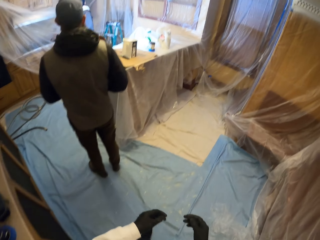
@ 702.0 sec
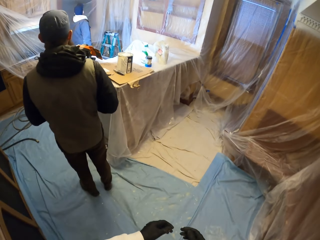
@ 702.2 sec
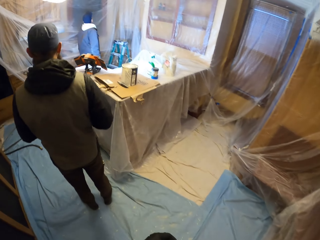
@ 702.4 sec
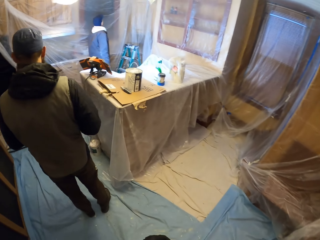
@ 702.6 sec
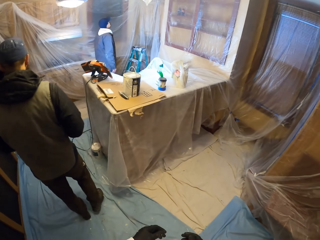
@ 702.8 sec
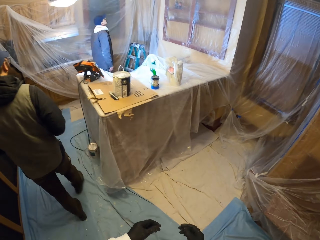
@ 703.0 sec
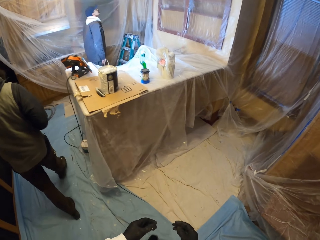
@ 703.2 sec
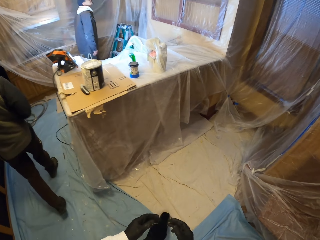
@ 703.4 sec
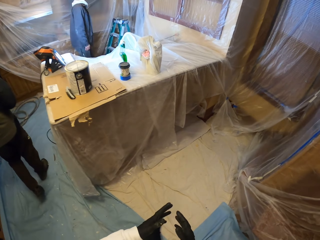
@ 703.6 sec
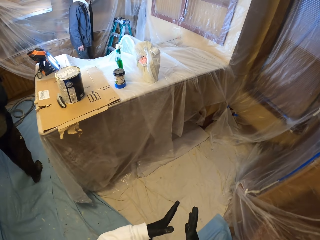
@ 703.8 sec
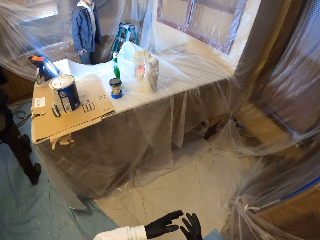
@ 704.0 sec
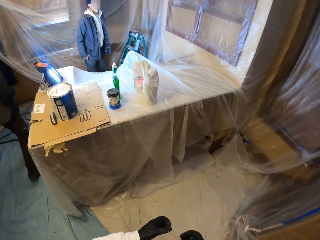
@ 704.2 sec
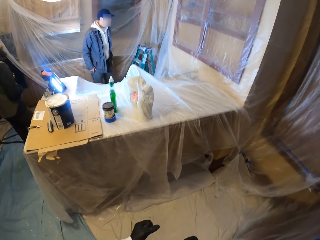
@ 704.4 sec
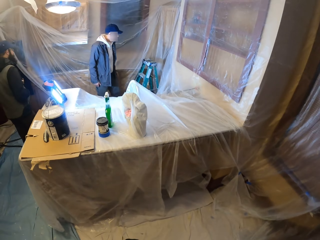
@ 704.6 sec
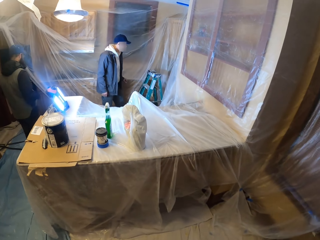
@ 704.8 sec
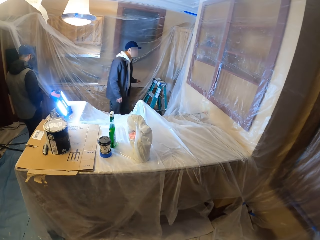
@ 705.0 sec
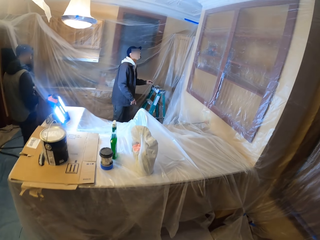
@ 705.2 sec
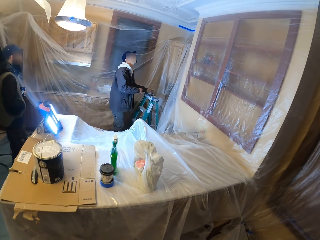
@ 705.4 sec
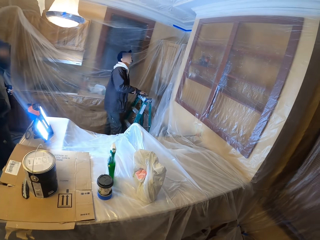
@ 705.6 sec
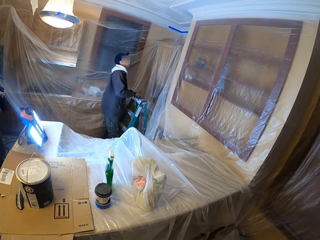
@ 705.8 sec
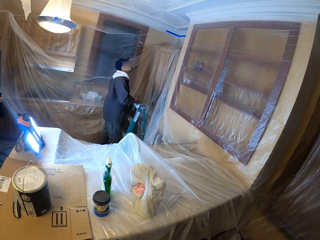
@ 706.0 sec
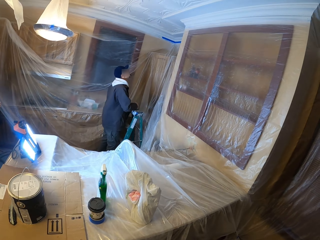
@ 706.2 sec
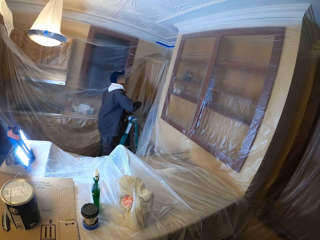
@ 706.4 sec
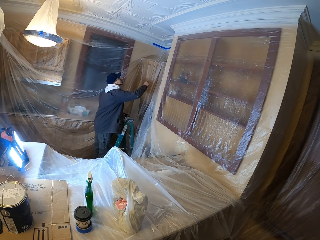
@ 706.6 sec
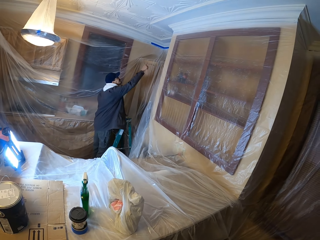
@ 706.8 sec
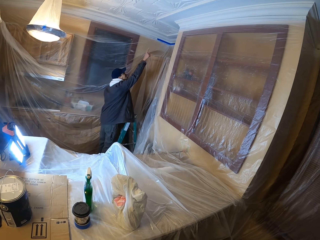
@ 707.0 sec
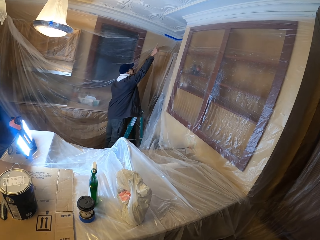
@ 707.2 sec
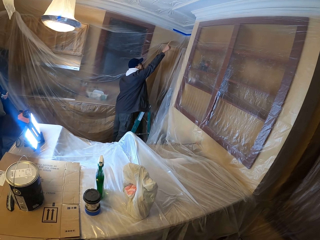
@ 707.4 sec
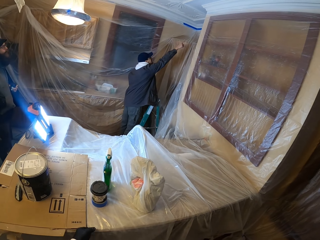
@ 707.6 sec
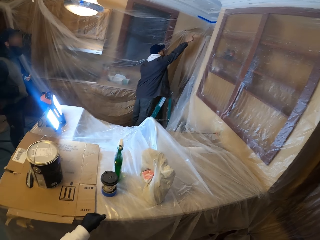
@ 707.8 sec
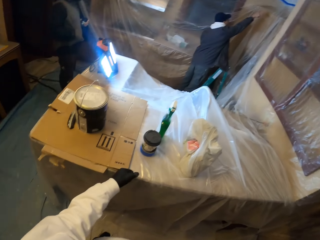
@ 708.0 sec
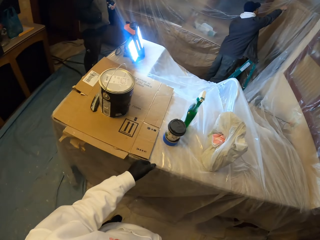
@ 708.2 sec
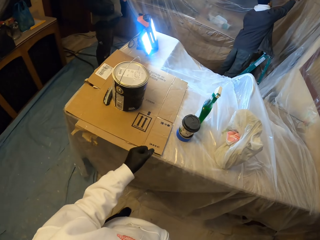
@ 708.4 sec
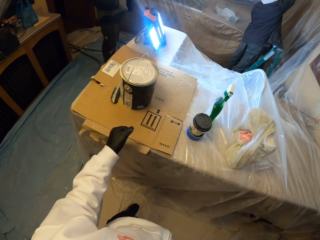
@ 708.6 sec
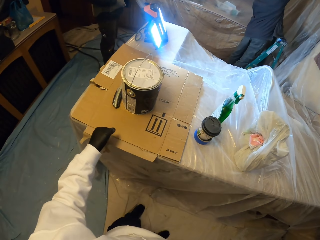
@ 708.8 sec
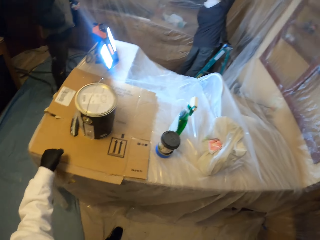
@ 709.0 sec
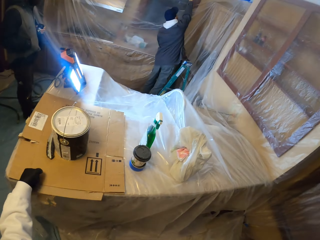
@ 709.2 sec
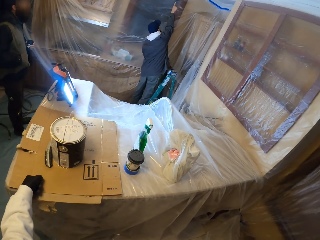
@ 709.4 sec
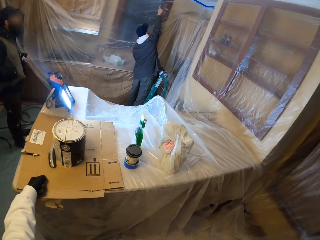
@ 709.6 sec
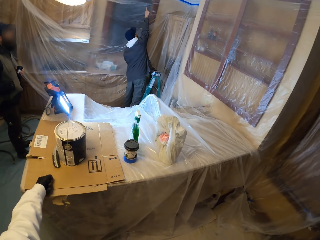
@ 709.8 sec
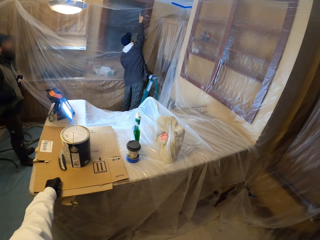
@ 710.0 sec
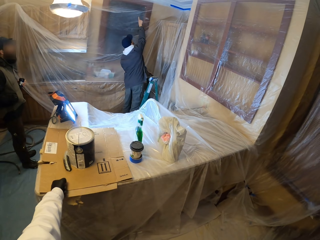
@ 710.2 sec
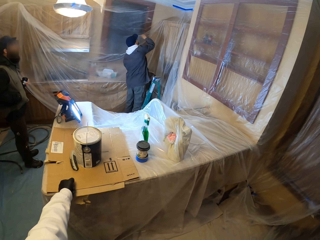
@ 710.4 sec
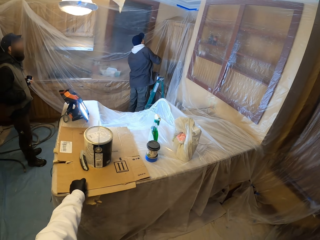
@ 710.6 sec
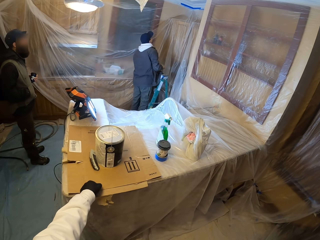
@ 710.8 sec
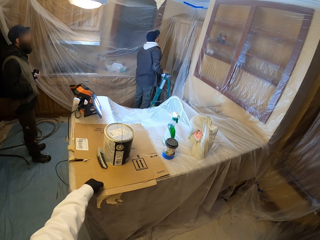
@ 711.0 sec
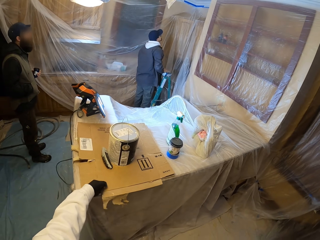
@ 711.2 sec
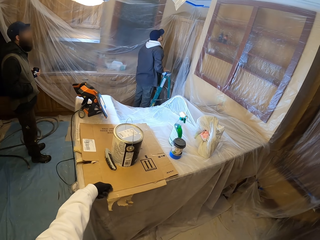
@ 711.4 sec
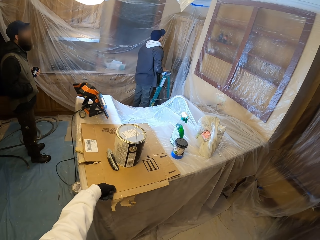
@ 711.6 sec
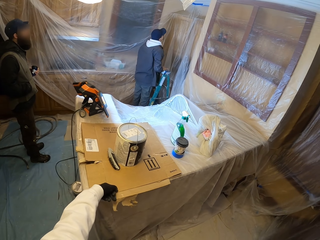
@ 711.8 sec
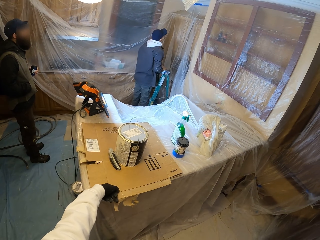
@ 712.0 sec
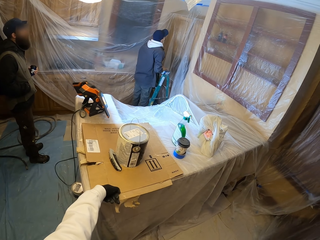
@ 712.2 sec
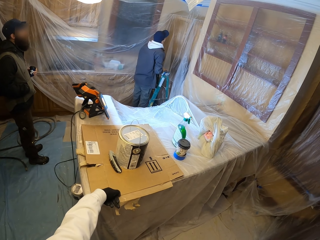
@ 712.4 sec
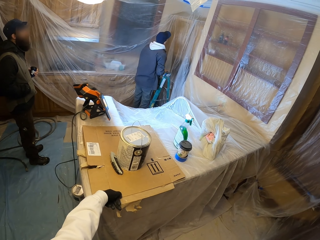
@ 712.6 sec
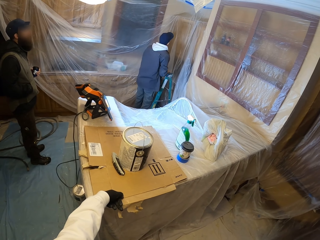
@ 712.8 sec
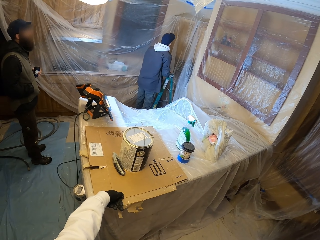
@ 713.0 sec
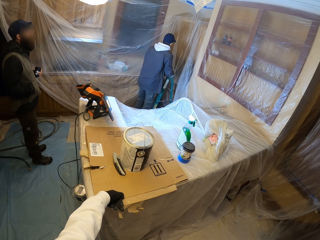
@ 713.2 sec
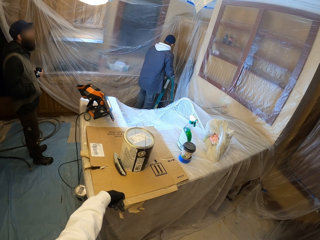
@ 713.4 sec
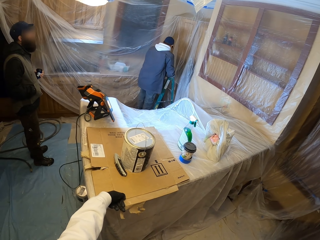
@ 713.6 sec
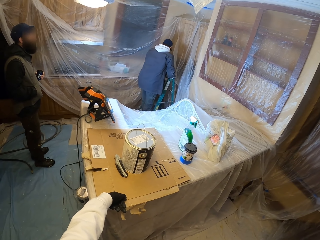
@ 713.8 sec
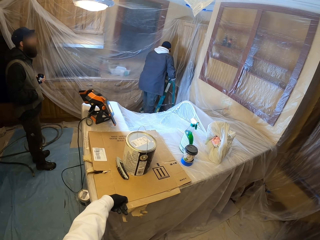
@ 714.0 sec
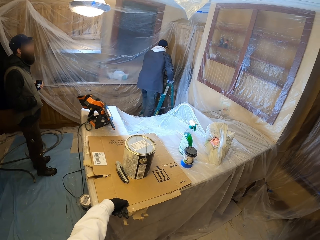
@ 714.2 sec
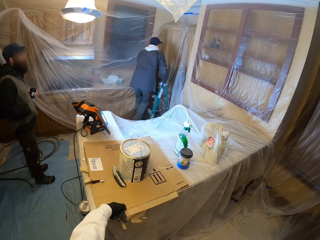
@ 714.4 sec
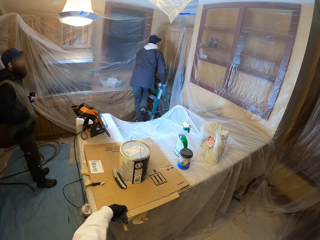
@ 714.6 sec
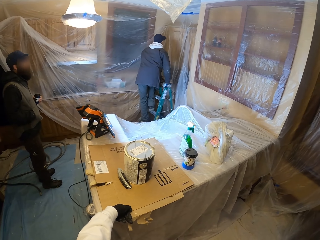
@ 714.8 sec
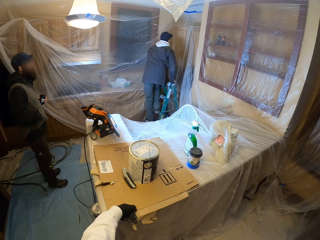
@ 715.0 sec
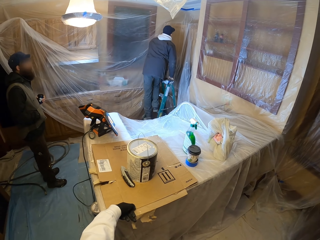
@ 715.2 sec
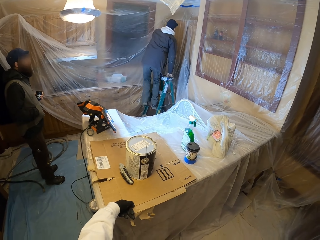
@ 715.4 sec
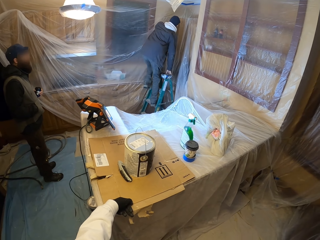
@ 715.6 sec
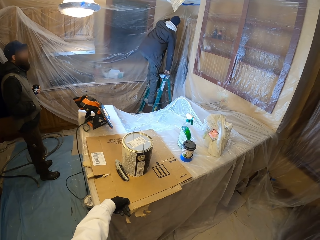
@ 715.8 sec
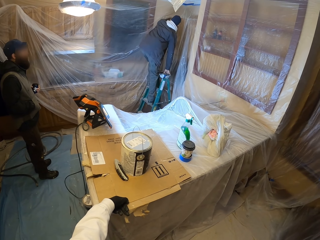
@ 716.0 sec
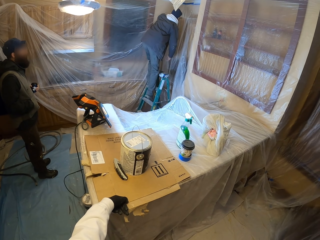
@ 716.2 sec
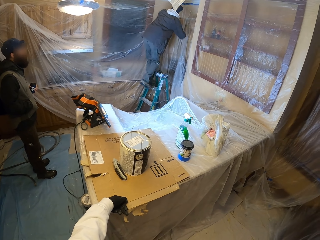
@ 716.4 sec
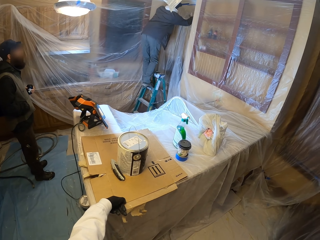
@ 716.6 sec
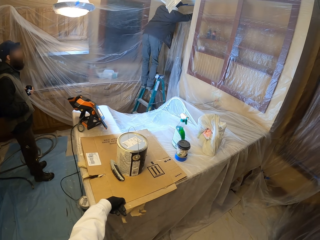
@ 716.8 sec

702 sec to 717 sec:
A person inspects the ceiling. The camera wearer touches the table. The person climbs the ladder.

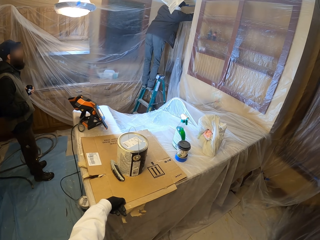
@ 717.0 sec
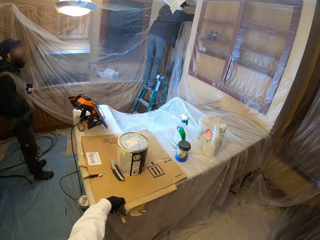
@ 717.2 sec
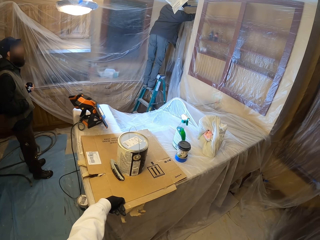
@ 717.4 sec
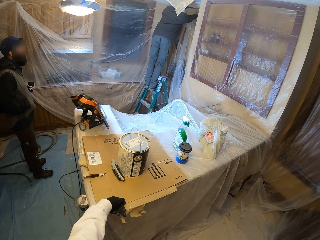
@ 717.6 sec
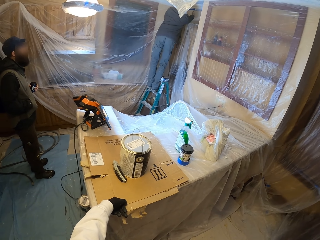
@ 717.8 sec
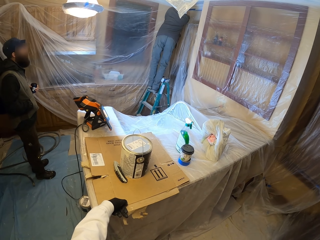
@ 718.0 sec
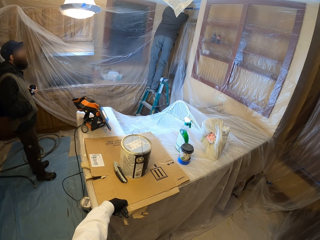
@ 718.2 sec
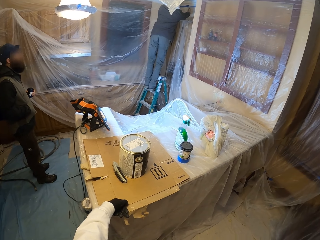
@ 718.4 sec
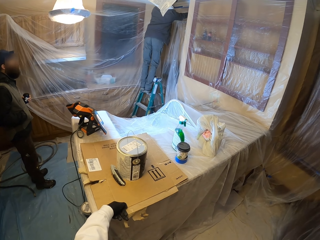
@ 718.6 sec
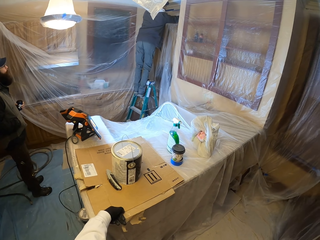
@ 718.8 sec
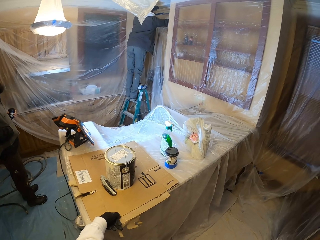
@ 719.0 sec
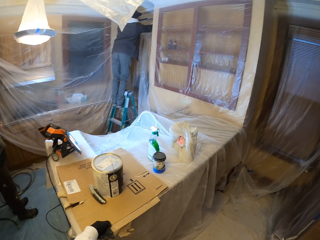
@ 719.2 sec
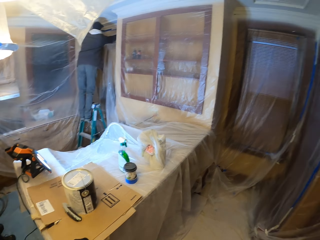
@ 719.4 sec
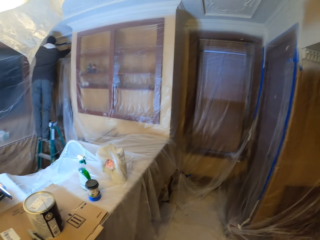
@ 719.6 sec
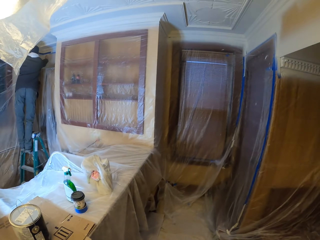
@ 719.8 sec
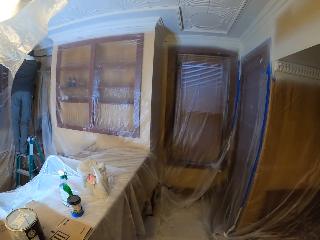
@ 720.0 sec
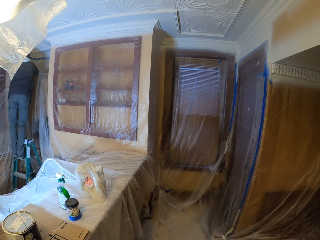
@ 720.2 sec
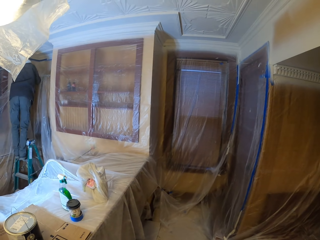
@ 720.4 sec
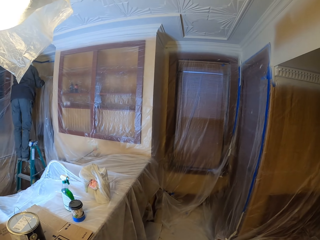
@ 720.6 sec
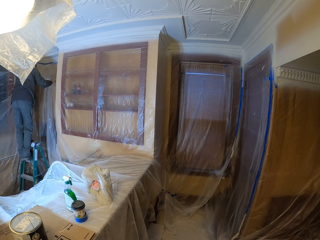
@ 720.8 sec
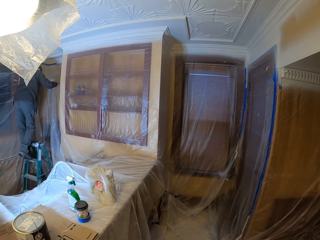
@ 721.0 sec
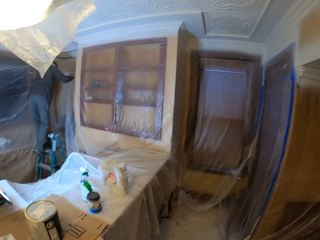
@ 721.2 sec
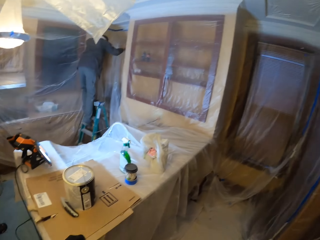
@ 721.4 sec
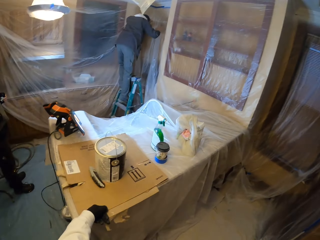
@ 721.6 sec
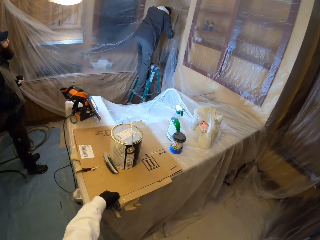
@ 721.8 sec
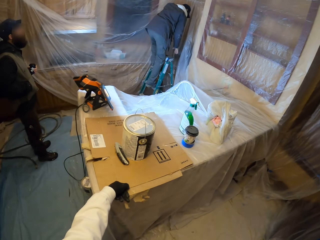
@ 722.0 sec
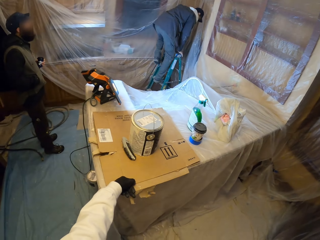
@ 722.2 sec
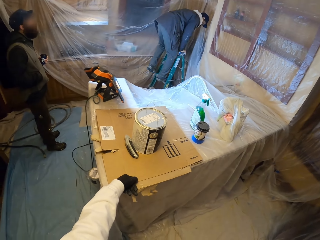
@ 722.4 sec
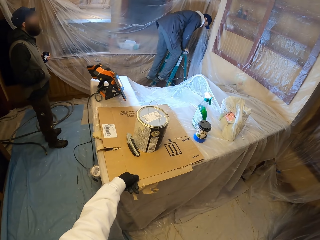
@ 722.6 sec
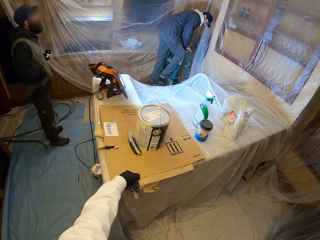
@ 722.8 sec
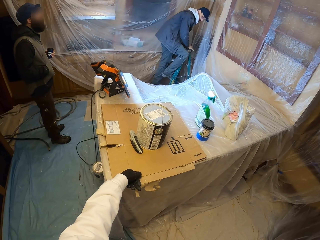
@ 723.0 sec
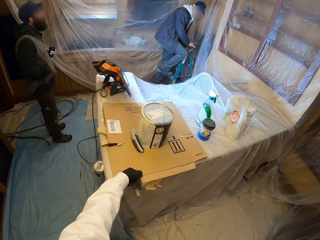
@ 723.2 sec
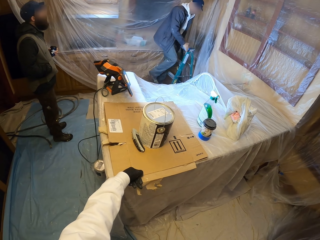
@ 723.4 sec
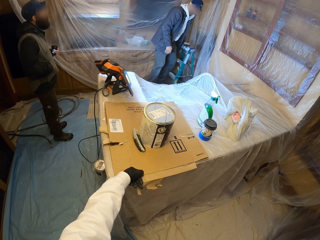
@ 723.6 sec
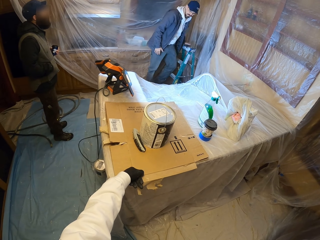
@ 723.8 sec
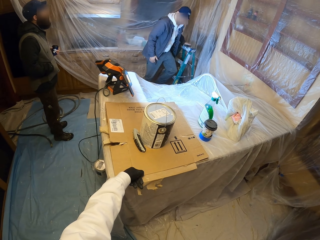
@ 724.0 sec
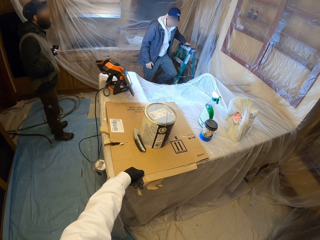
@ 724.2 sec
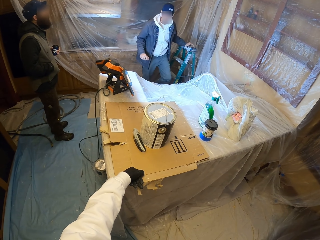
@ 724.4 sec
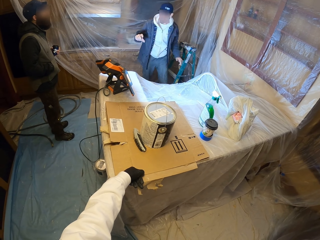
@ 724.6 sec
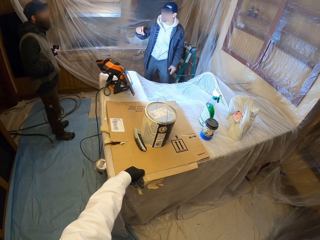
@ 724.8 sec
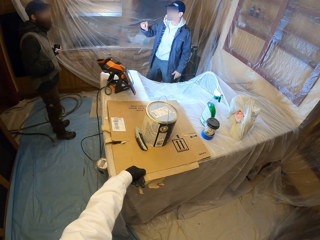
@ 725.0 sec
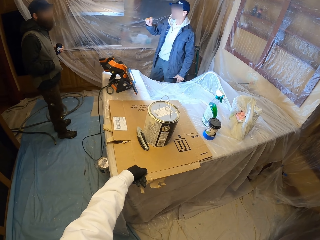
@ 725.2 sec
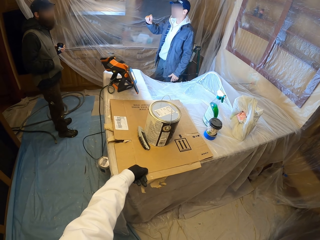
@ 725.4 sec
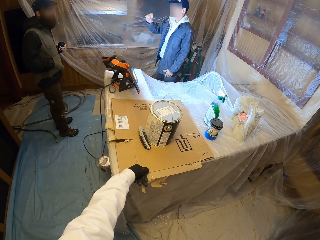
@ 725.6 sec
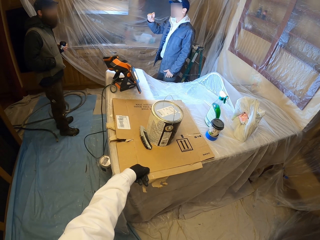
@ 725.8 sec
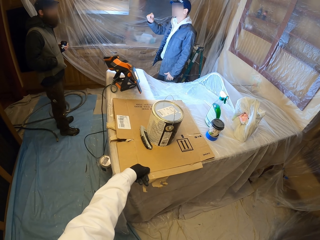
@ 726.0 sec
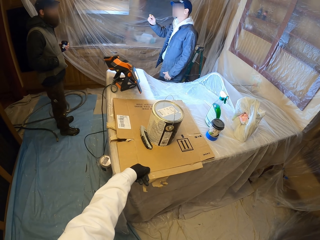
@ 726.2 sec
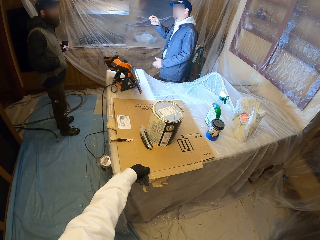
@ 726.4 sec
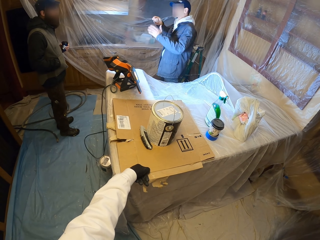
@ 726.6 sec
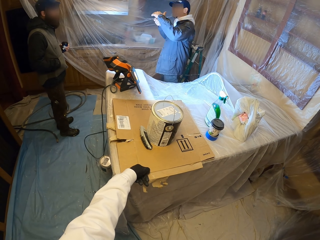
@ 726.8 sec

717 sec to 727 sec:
A person descends the ladder. The person spreads his fingers.
